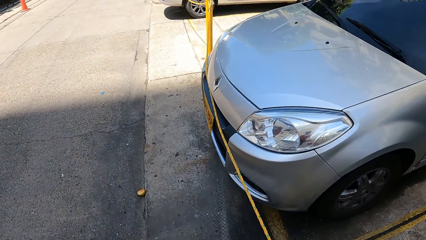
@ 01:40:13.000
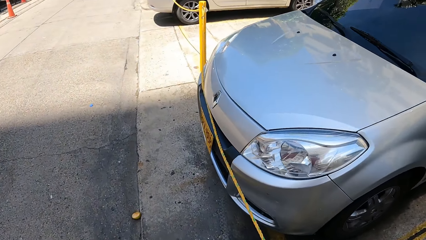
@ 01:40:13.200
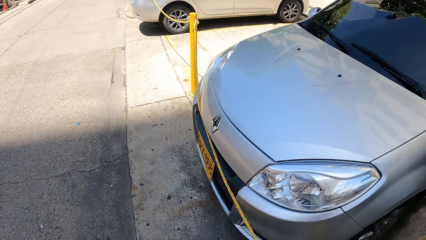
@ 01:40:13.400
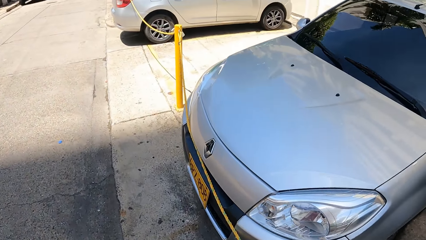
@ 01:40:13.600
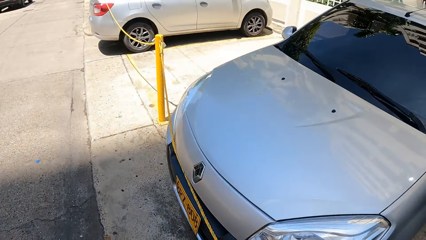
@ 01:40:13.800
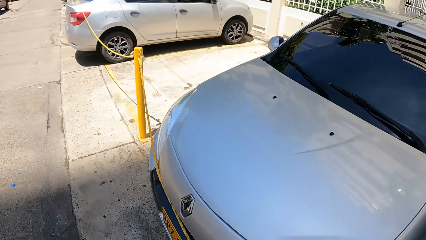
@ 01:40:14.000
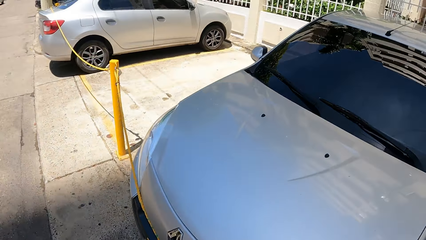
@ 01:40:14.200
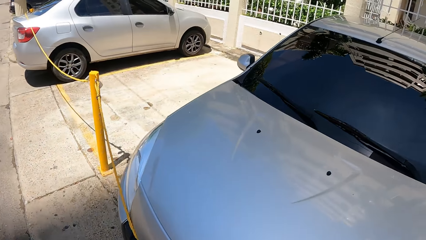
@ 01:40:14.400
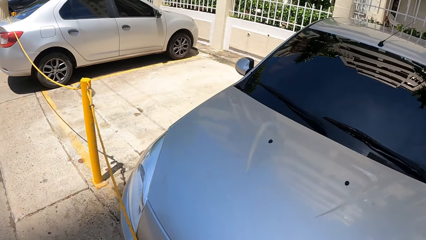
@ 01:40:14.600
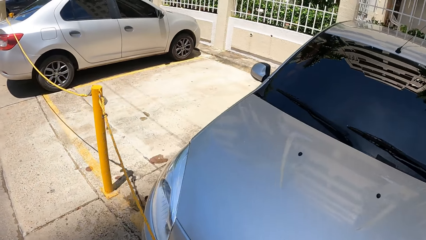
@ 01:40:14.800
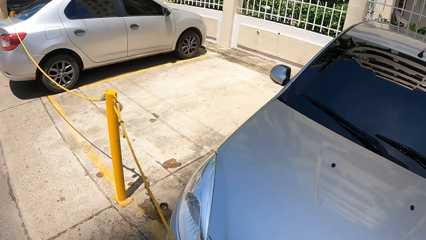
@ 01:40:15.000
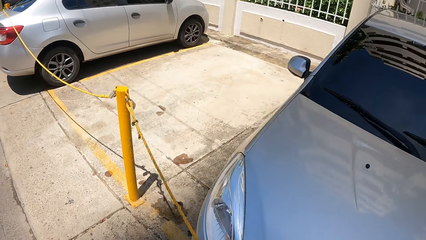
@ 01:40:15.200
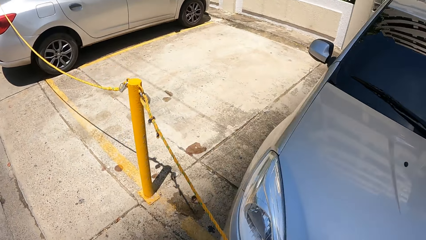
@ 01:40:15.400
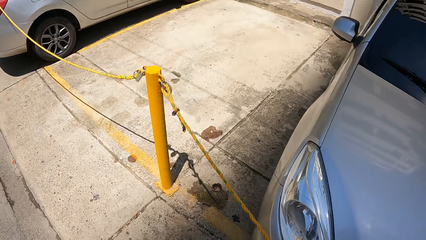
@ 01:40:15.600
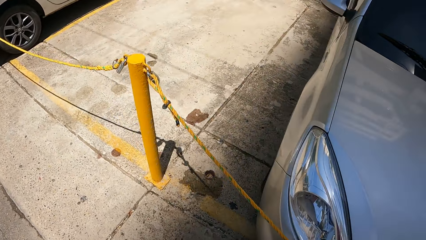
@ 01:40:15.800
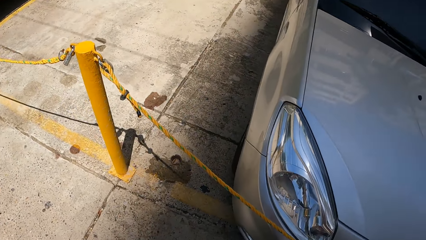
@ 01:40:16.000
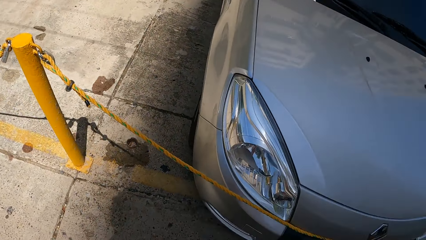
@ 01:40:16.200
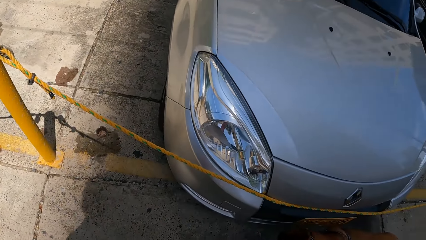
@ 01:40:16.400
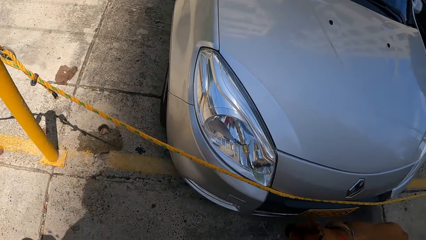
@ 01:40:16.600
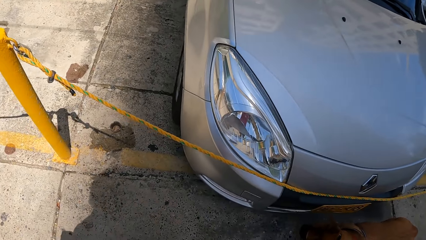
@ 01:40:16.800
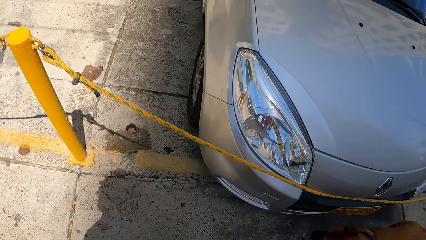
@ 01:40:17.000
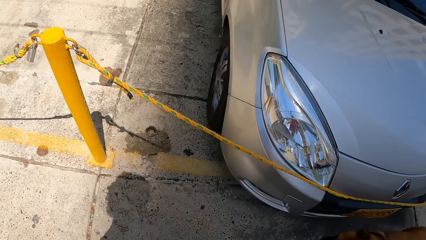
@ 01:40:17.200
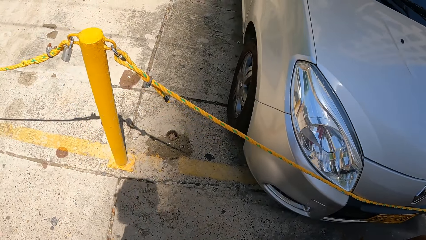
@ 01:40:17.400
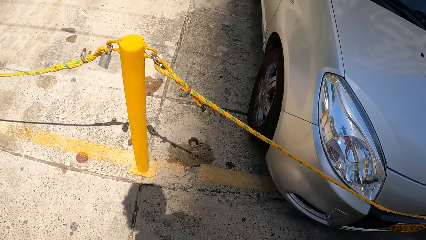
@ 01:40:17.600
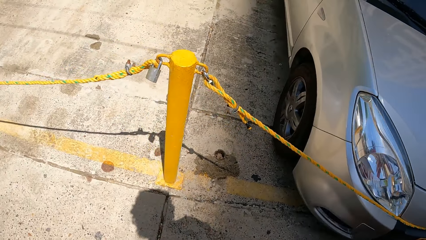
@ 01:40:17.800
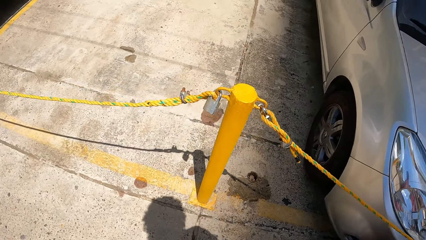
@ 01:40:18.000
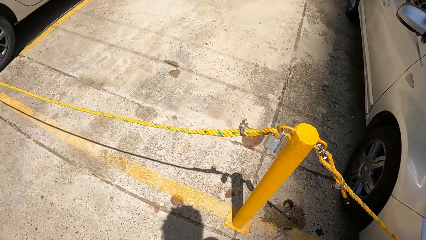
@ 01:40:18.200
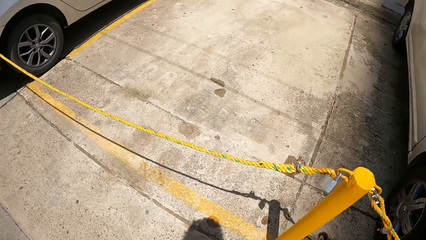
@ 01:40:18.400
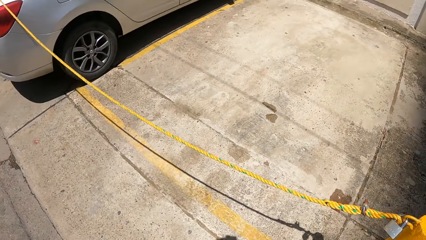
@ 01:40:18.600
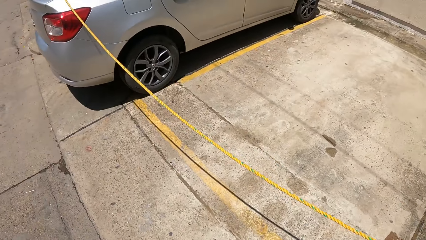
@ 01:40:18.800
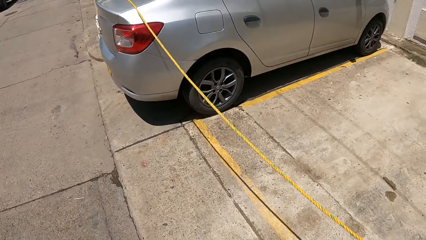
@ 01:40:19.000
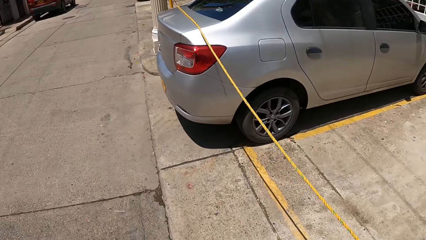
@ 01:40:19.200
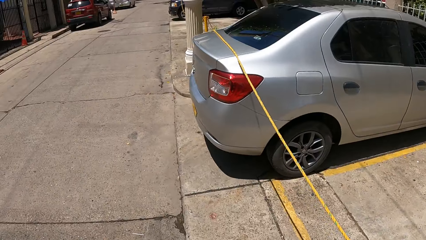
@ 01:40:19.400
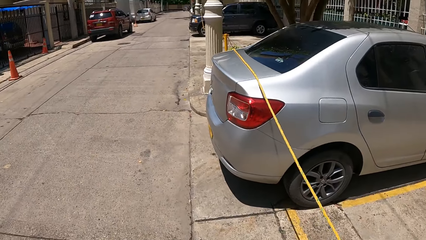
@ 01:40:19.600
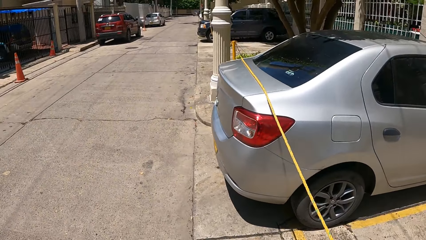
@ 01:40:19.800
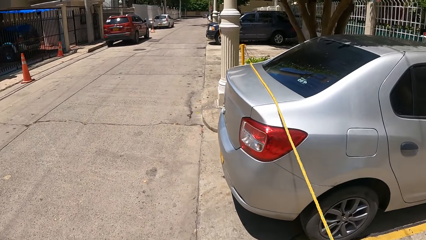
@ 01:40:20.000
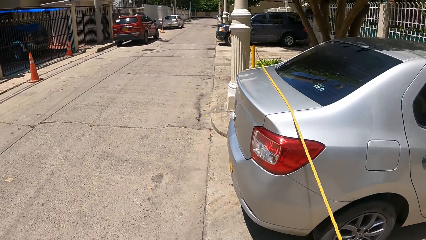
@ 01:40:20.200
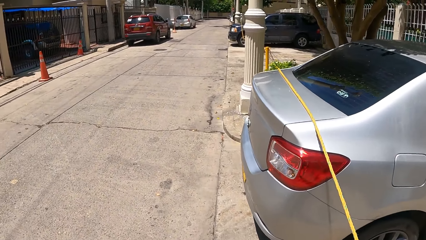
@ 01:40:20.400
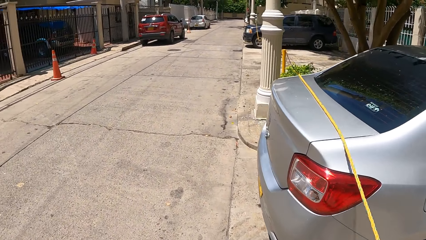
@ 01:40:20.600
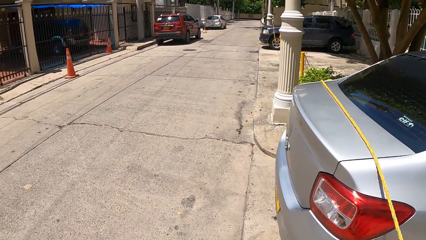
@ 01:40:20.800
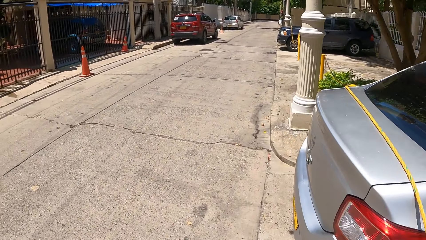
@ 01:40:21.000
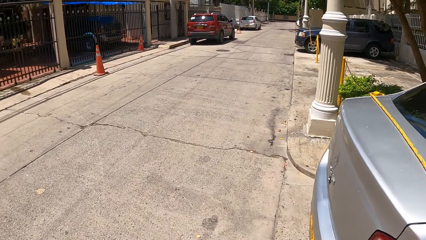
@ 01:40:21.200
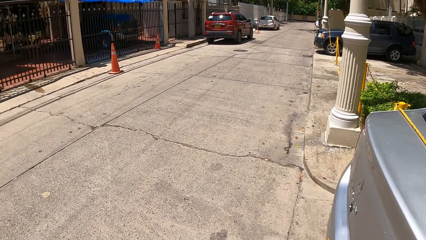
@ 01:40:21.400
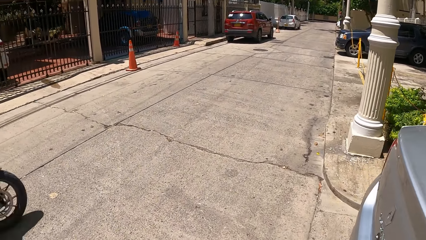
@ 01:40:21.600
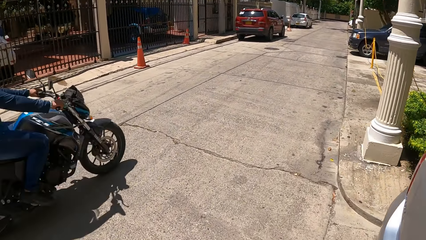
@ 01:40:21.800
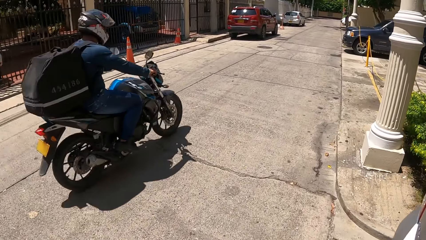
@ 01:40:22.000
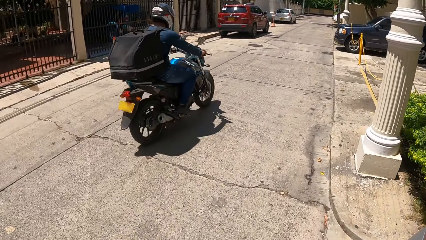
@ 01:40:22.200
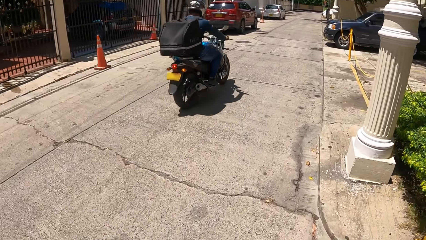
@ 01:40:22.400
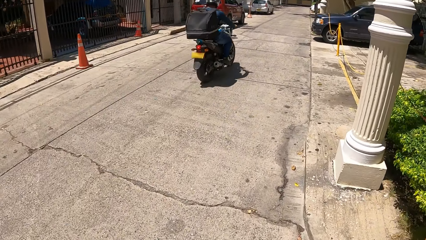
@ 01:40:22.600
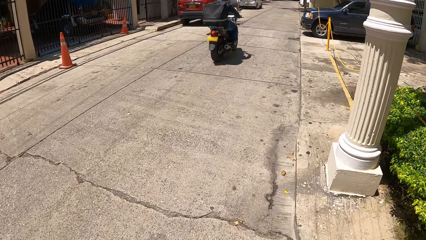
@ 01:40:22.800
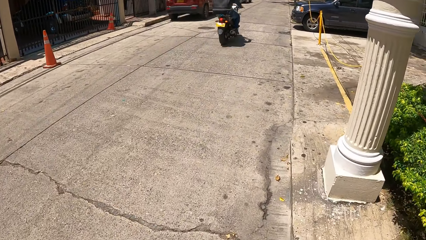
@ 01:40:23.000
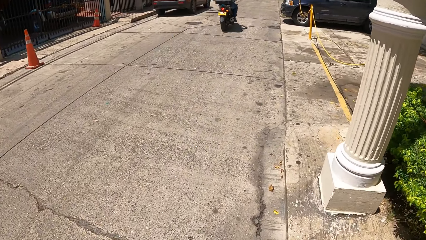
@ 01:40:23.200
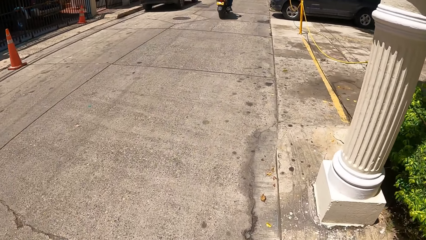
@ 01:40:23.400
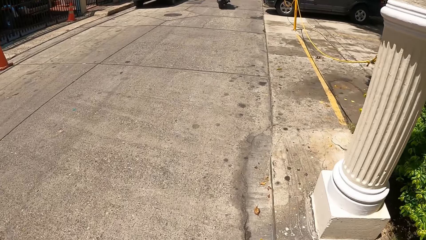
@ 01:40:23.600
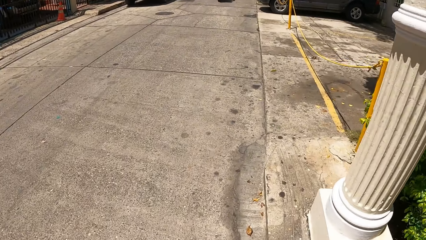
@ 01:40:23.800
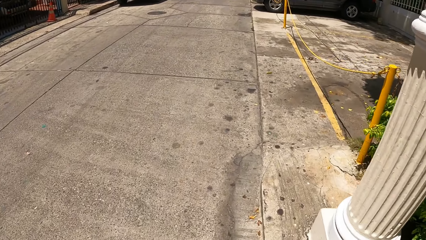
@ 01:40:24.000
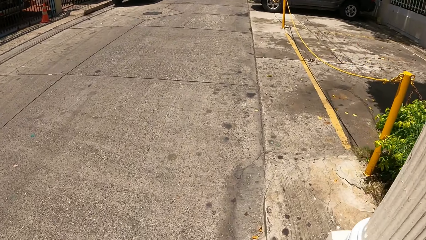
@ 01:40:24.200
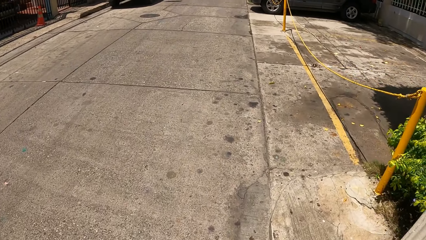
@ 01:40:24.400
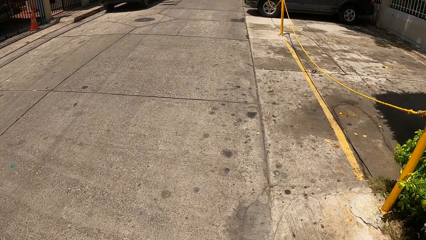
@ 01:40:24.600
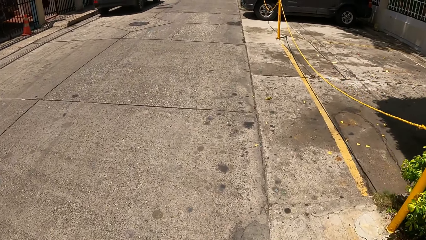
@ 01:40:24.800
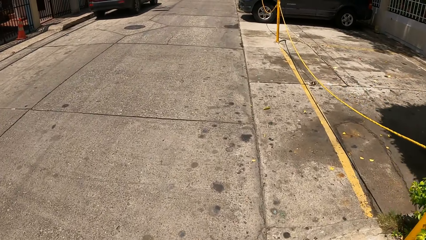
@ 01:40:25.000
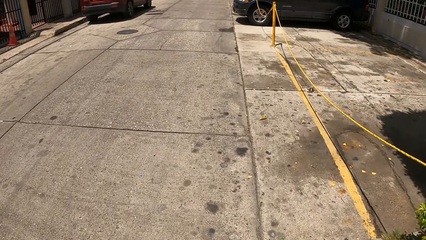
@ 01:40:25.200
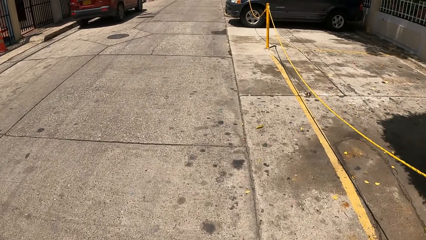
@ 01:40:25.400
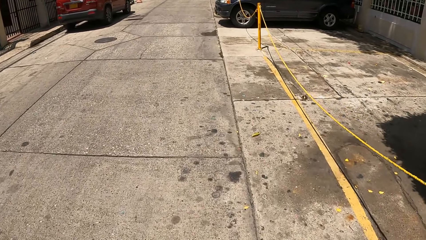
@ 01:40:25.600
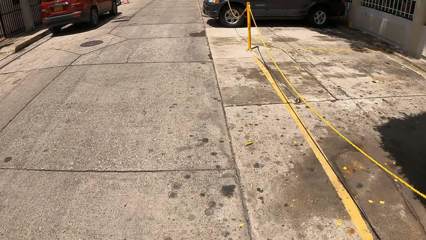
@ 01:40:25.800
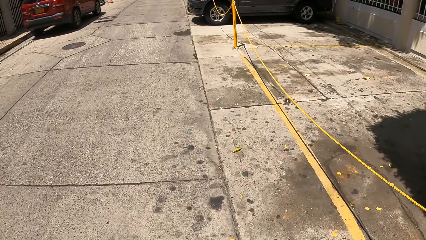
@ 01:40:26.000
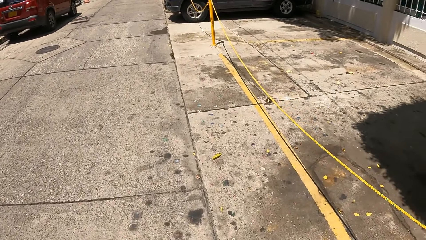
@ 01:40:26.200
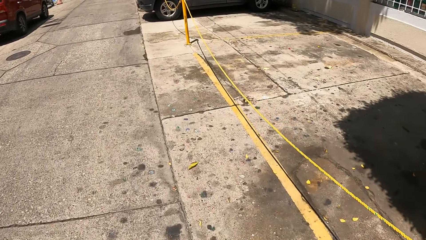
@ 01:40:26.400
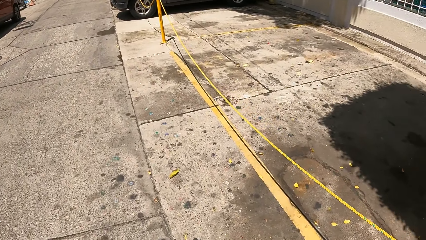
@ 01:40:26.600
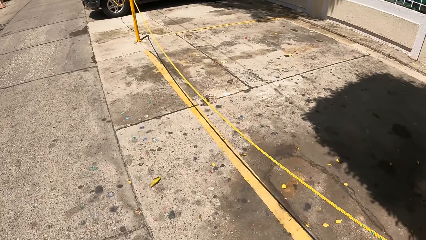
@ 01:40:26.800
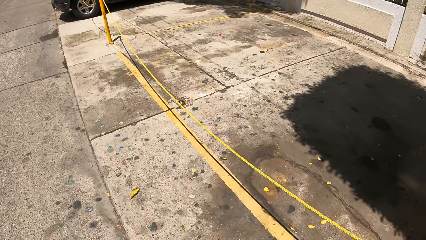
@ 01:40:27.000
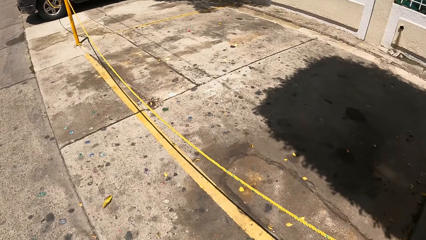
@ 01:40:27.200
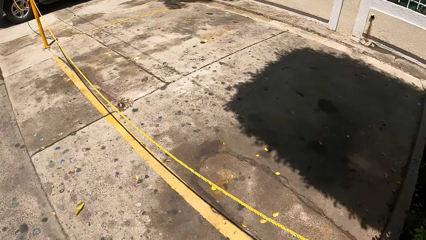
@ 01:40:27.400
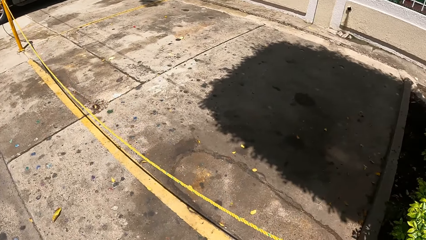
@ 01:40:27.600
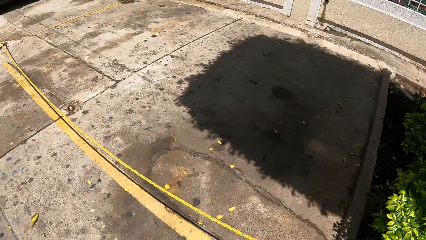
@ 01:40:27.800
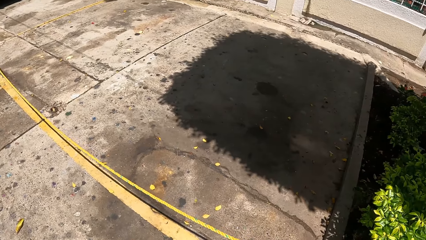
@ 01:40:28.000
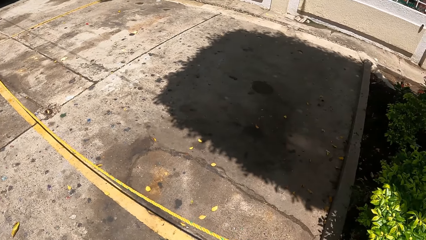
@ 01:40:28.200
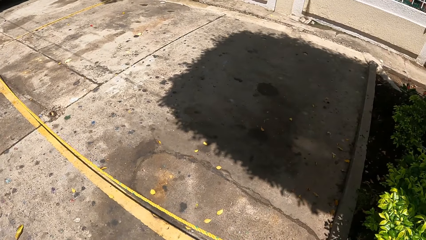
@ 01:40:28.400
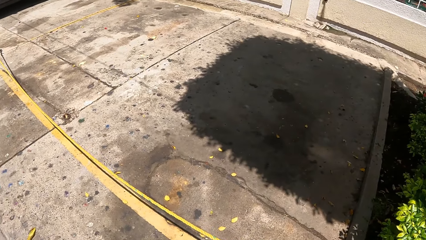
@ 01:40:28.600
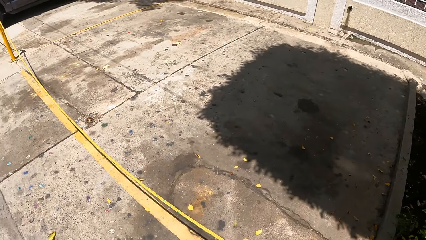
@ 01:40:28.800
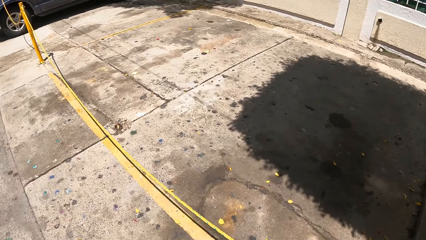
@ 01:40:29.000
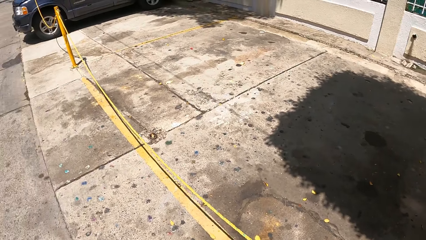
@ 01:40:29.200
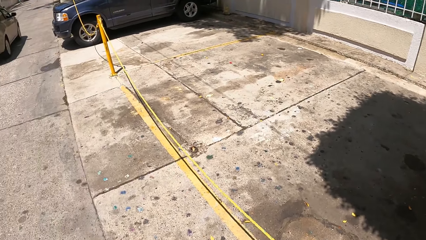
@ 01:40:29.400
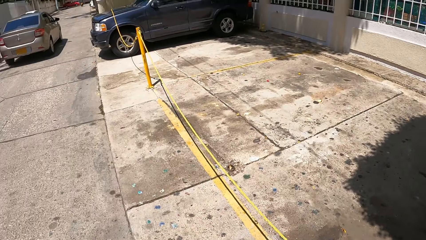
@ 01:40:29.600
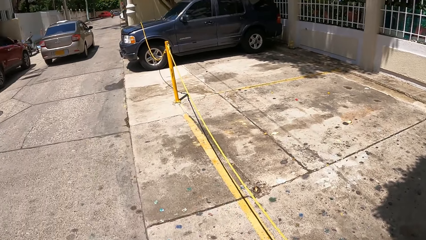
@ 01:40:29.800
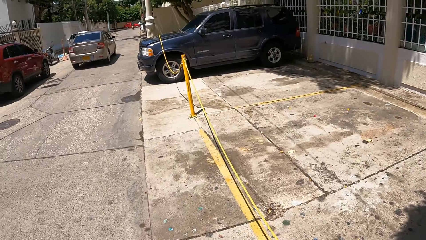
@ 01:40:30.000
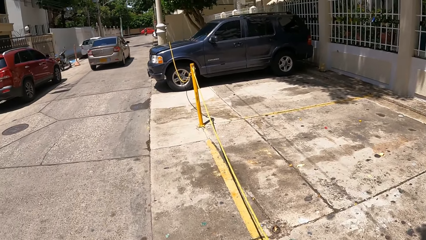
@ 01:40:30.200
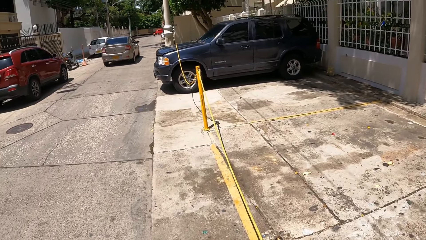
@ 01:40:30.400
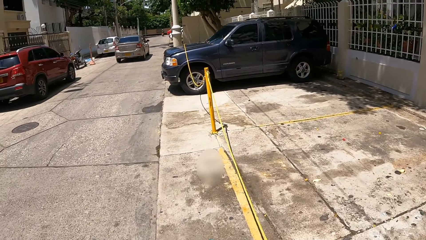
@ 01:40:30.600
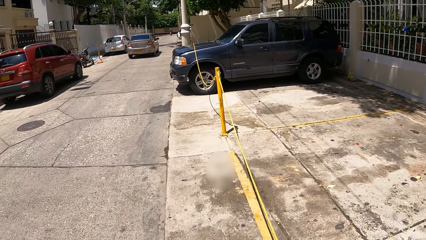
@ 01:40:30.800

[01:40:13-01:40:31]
The camera wearer walks a dog on a parking lot. They look around the parking lot. They walk the dog on the parking lot. They look around the parking lot.
